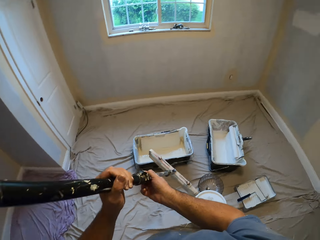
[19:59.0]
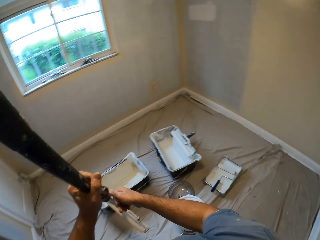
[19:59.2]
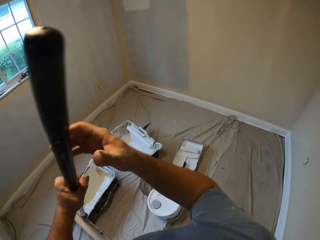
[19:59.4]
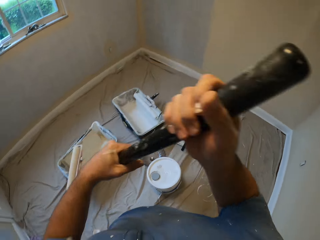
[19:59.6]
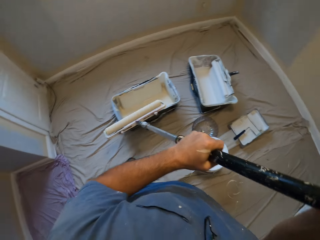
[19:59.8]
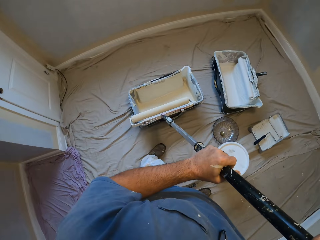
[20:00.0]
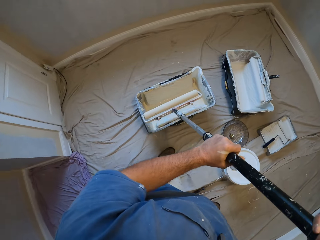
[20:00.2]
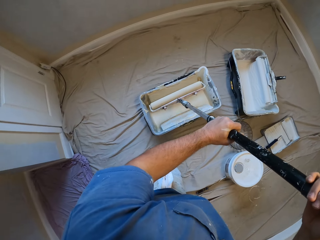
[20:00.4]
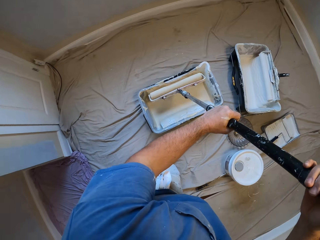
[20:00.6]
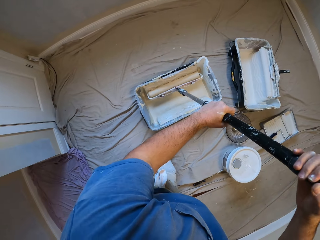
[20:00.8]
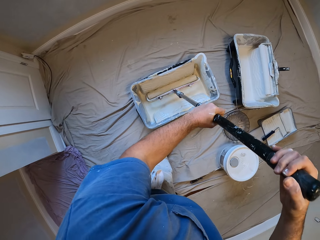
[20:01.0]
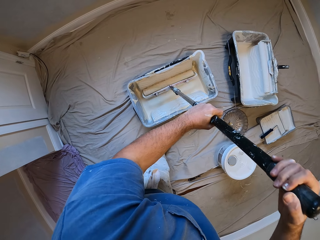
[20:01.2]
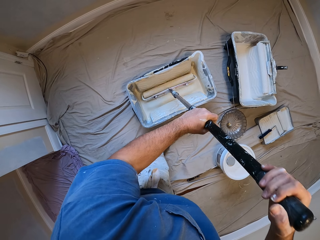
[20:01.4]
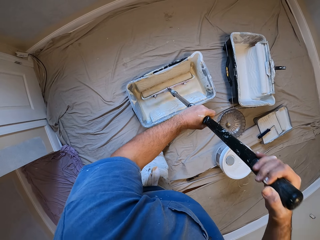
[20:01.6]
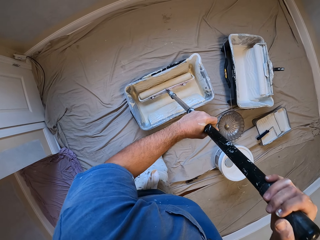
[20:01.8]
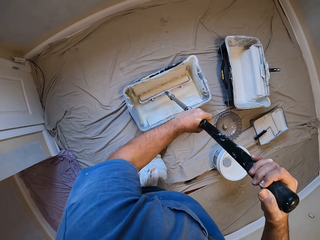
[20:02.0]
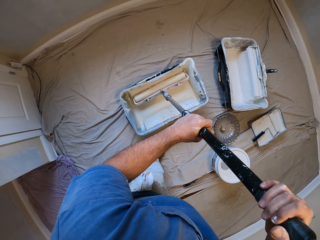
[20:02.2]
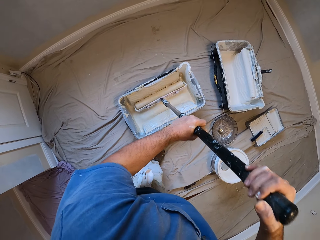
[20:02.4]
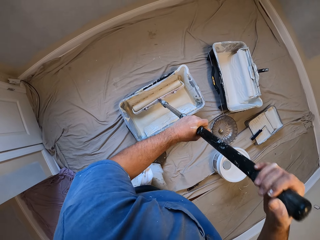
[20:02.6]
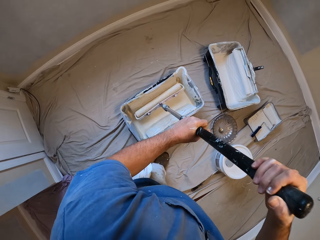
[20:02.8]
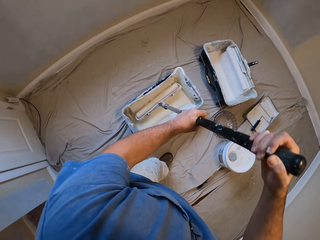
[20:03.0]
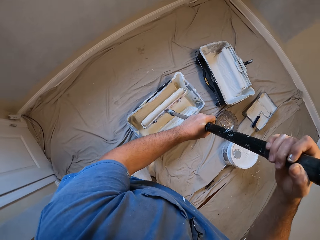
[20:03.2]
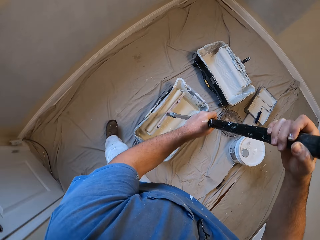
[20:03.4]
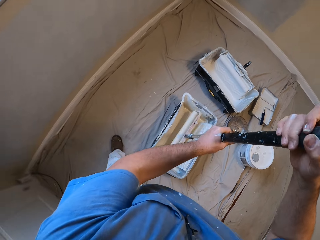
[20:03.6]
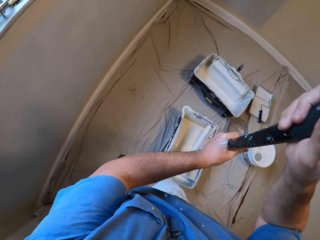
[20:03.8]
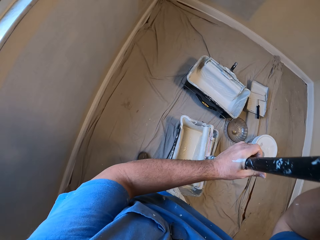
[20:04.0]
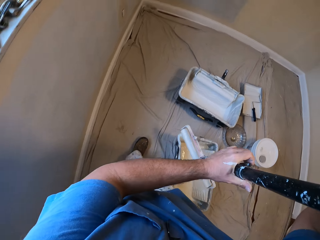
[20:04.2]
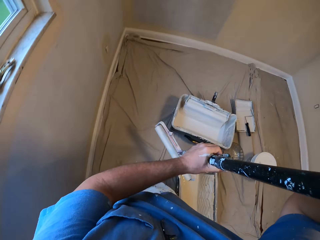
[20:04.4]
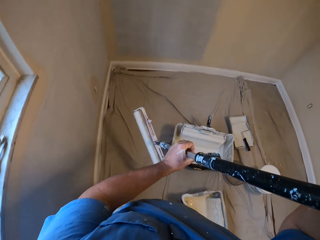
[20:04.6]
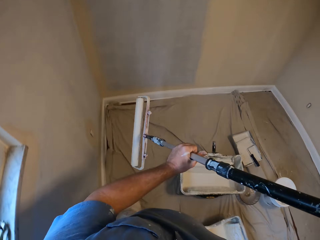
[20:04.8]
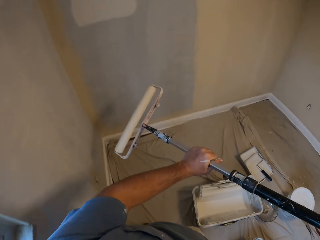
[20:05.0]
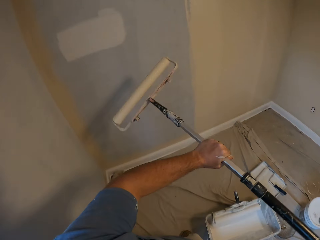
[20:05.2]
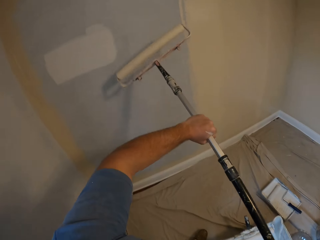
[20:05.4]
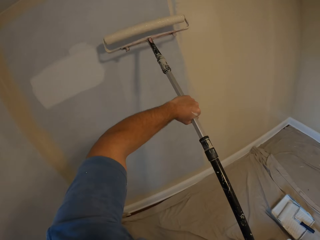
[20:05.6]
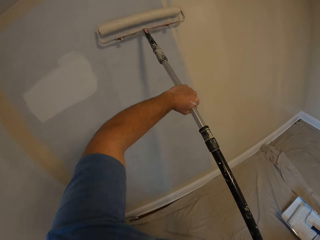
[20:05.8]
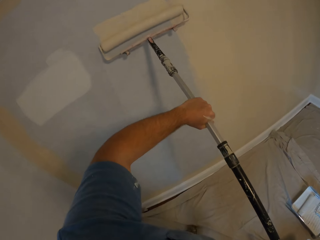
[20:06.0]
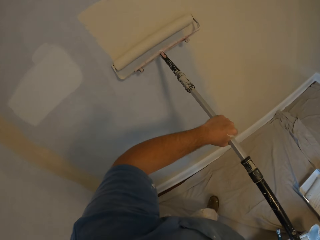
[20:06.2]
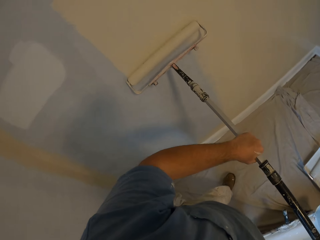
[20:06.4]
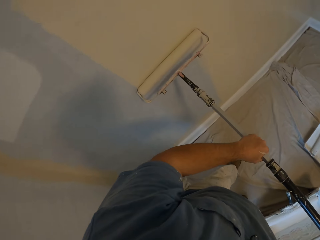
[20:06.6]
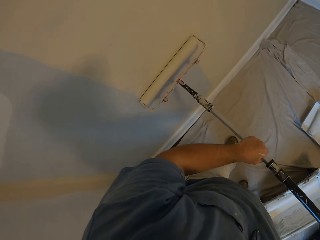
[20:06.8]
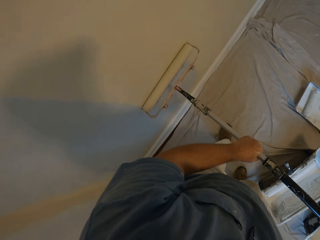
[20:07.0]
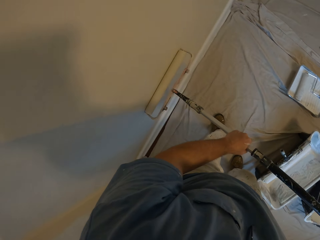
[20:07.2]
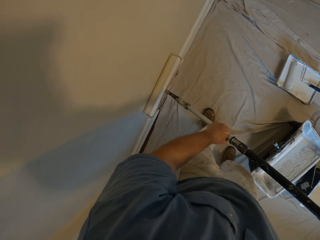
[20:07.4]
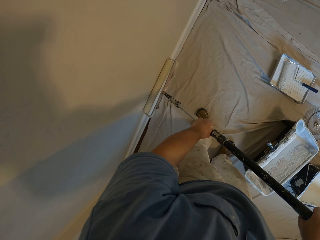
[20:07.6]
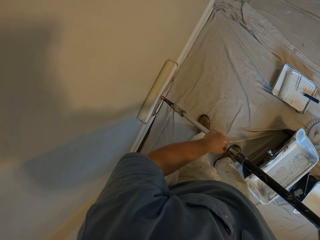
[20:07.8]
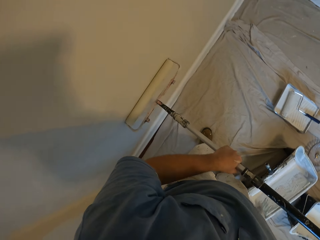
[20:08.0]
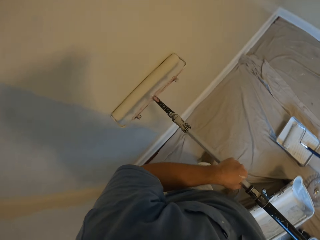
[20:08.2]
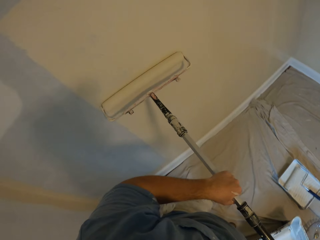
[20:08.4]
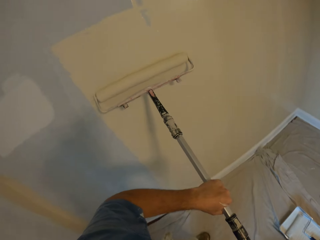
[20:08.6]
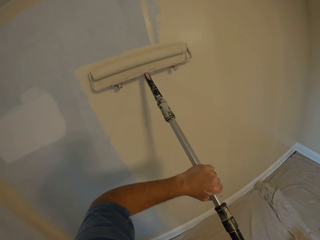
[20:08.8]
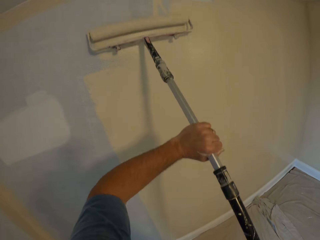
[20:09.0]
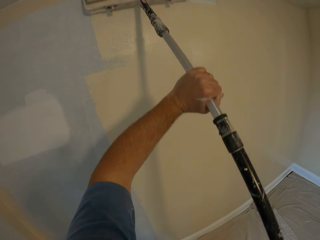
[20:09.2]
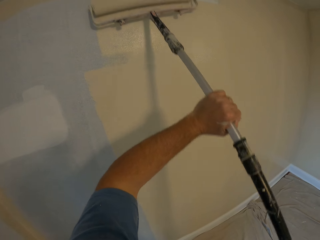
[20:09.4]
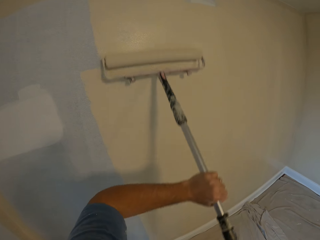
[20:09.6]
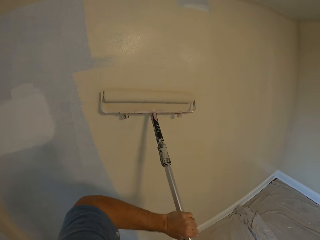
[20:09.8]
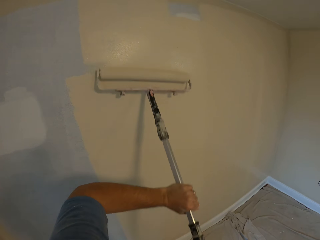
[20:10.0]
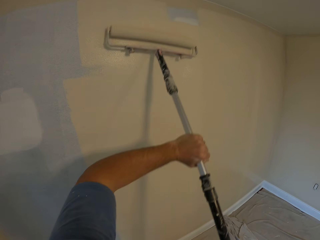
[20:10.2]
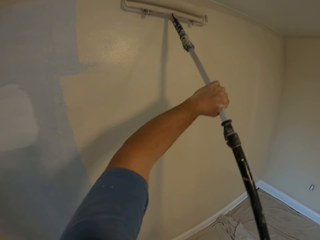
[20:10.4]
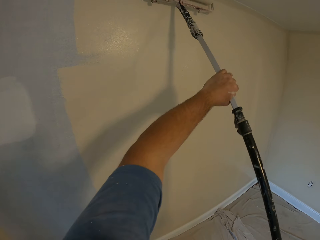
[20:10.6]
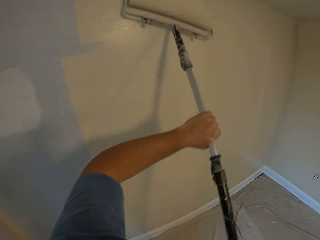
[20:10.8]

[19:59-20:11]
The camera wearer exchanges the roller to the other hand. He inserts the paint roller into the paint bucket on the floor. He walks towards the wall. He removes the paint roller from the paint bucket. He paints the wall with the paint roller in his hands.

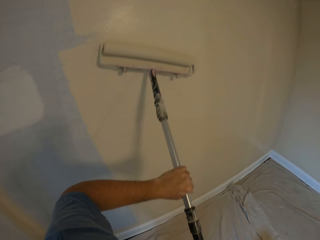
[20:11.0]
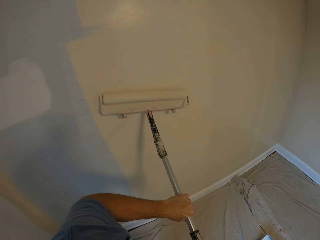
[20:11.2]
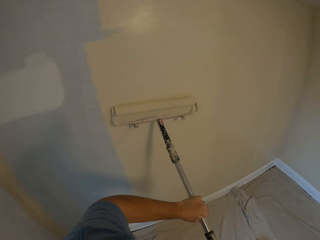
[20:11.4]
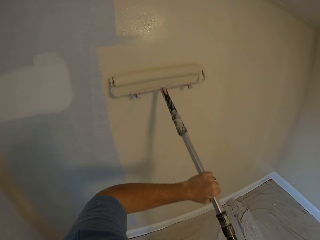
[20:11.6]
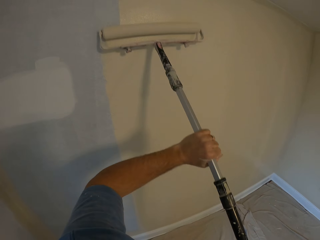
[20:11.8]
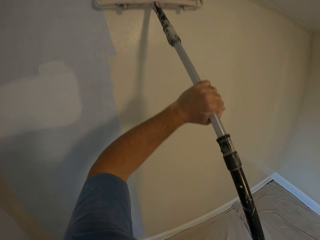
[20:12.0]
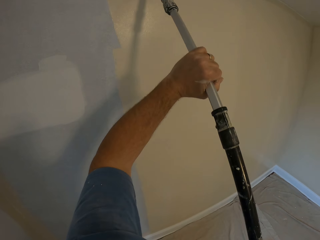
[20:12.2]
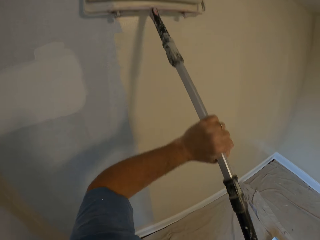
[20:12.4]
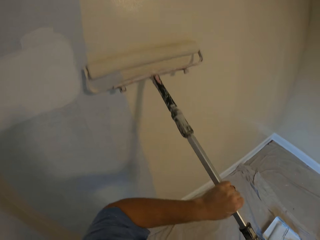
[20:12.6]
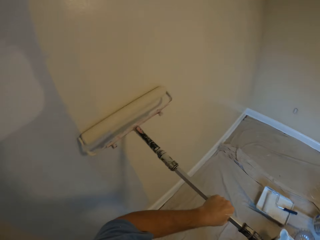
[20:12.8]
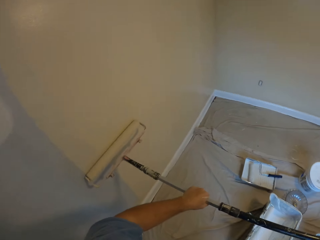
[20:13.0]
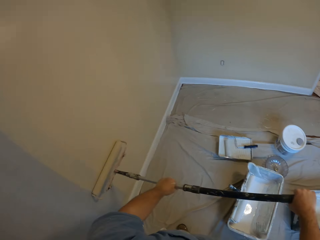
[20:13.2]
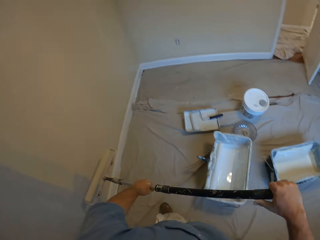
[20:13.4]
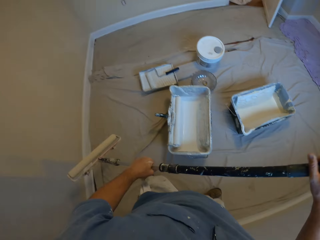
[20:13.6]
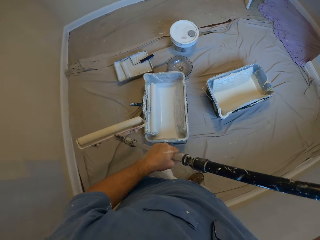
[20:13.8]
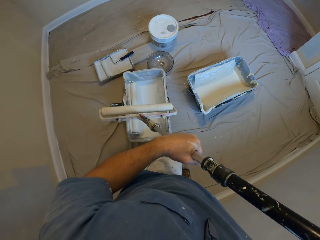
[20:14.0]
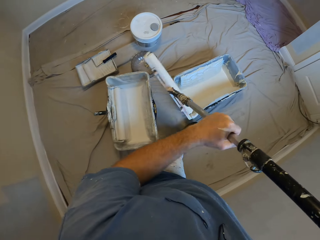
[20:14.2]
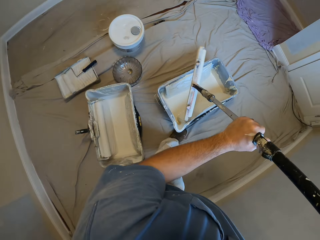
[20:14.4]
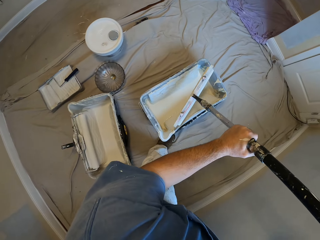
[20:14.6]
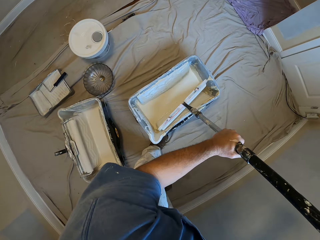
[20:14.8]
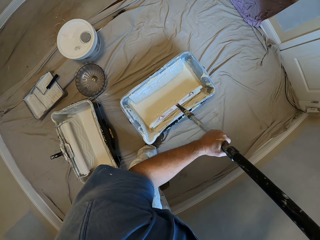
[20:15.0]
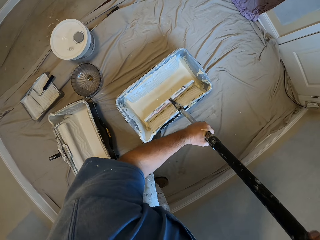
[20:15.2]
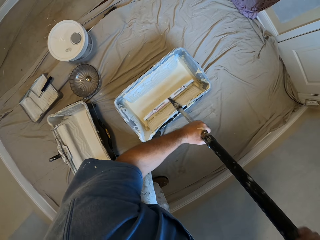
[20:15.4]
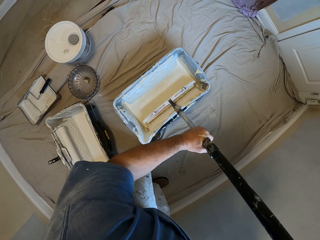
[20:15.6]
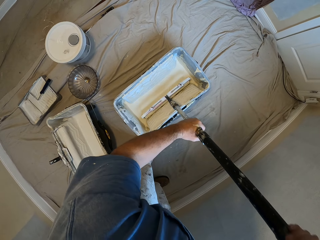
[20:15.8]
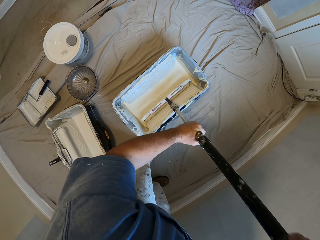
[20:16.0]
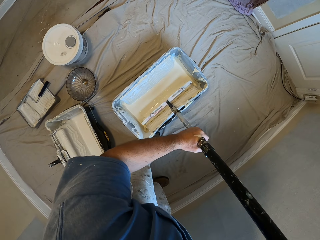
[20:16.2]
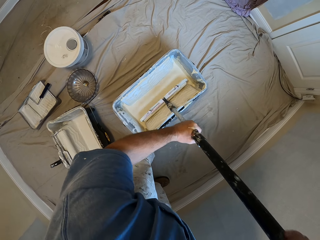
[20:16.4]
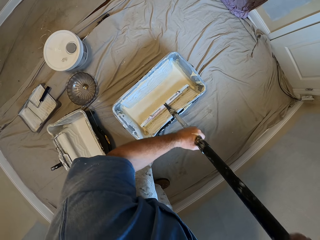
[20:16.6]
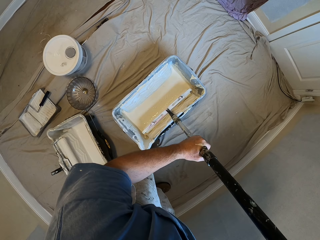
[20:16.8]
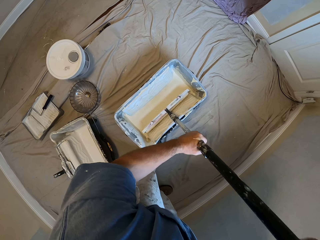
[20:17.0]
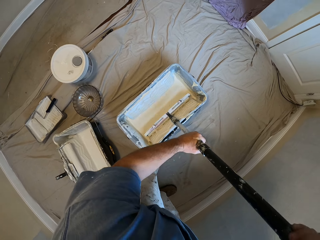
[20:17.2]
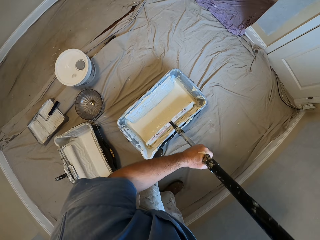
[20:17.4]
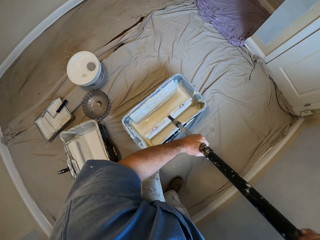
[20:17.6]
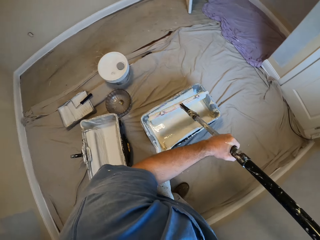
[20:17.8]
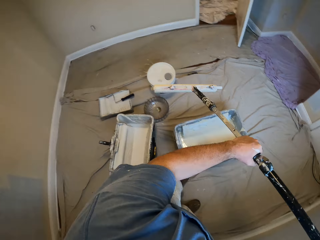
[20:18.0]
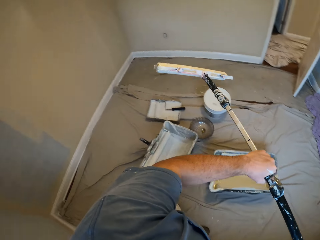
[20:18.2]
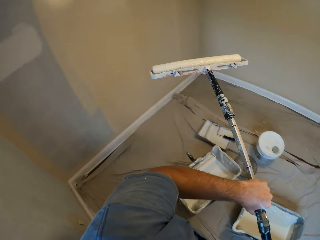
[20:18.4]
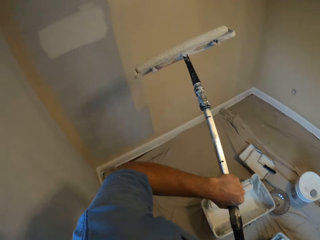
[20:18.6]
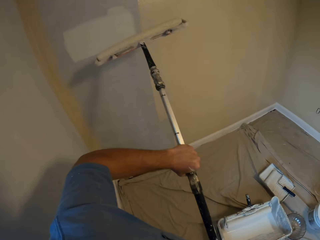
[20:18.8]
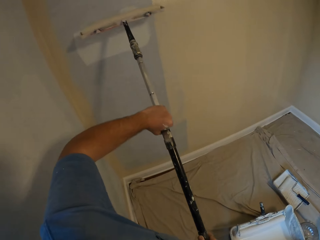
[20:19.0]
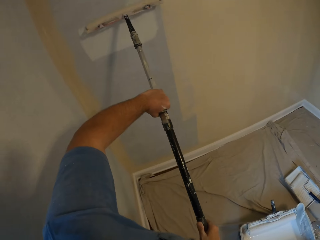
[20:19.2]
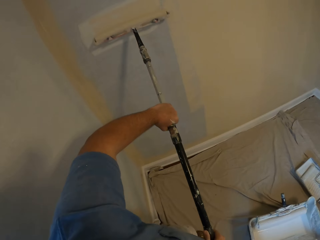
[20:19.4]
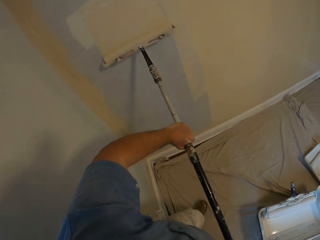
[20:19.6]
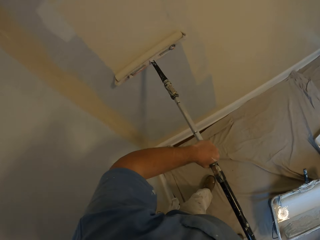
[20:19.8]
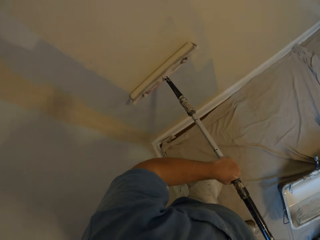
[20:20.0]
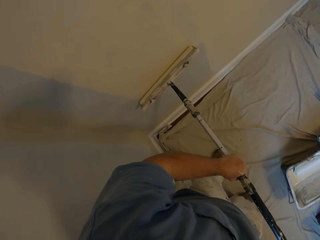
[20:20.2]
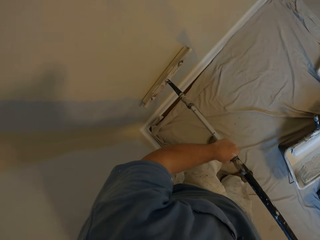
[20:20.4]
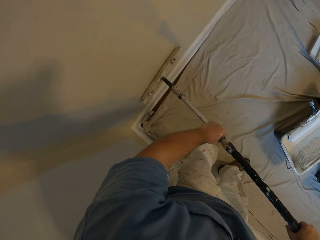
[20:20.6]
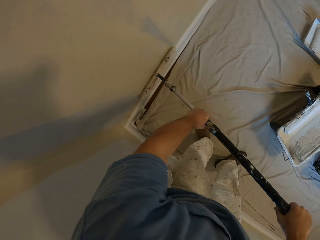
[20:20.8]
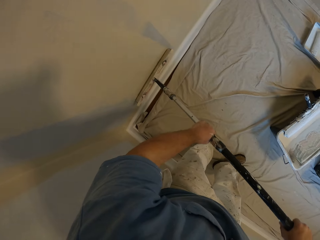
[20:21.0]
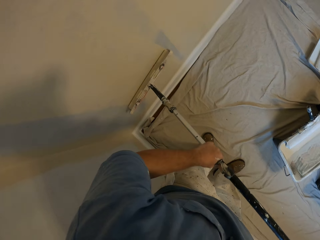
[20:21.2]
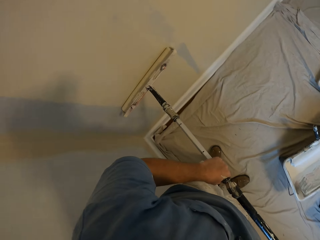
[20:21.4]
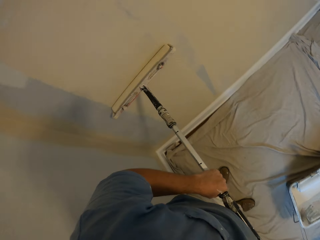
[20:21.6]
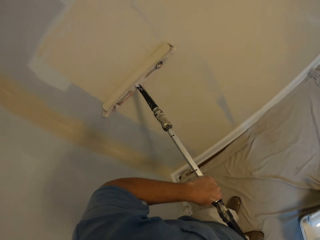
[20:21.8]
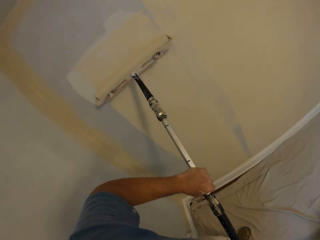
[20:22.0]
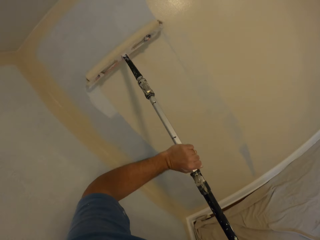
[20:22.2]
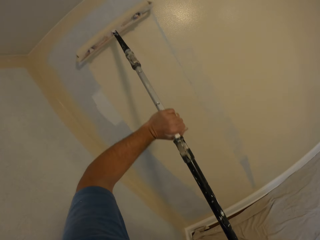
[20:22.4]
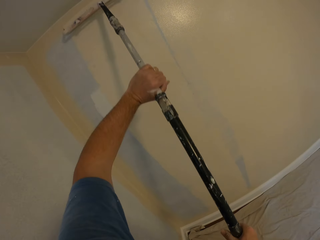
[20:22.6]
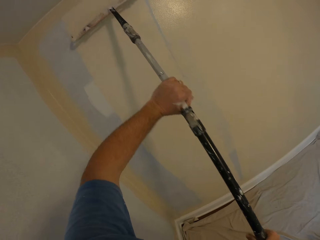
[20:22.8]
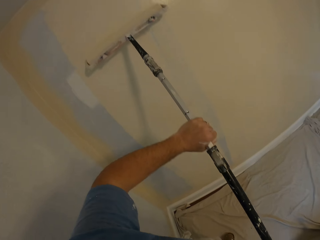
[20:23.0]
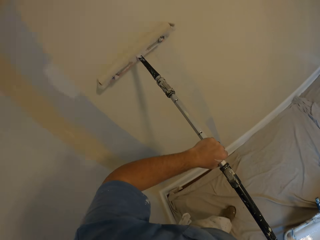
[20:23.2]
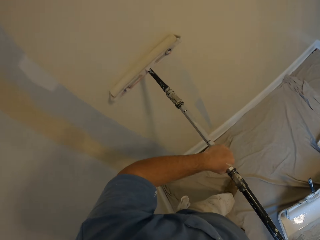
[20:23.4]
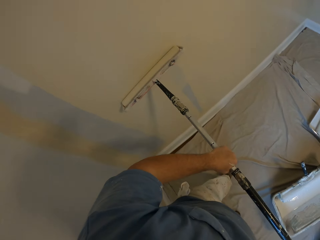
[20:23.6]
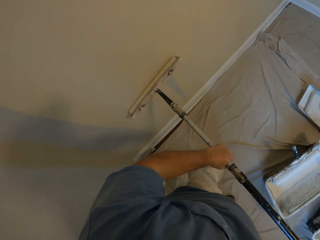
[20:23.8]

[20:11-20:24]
The camera wearer removes the paint roller from the wall. He walks towards the paint bucket. He inserts the paint roller into the paint bucket on the floor. He removes the paint roller from the paint bucket. He turns towards the wall. He paints the wall with the paint roller in his hands.
